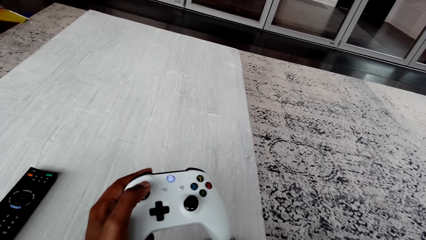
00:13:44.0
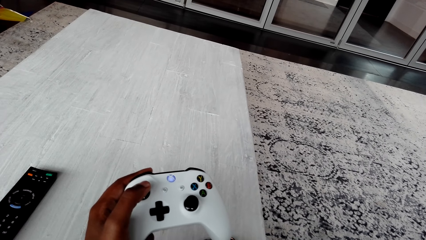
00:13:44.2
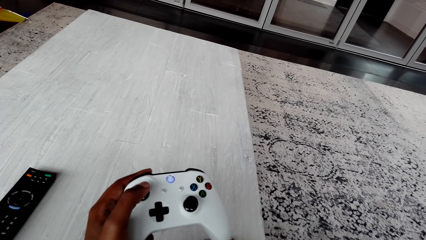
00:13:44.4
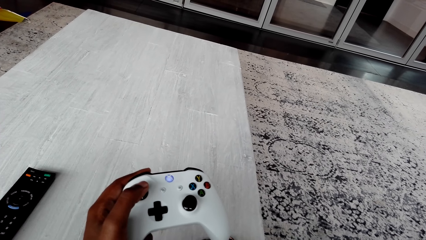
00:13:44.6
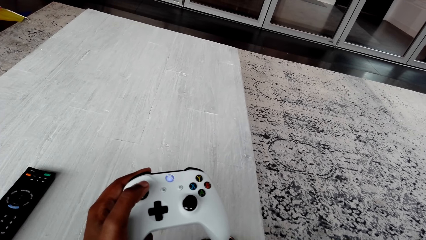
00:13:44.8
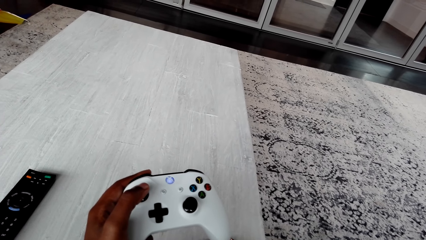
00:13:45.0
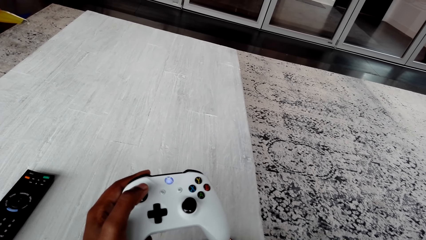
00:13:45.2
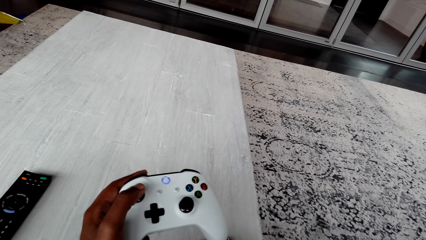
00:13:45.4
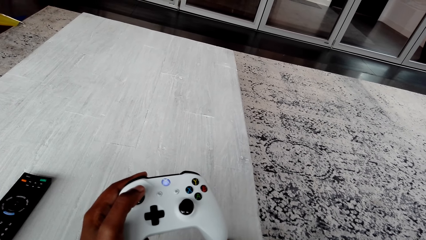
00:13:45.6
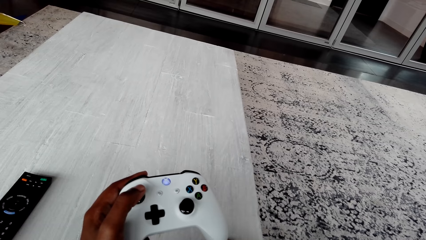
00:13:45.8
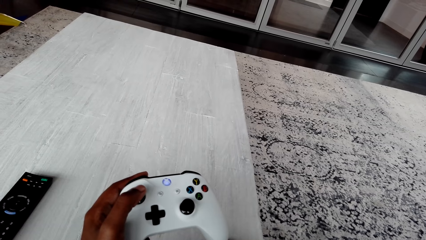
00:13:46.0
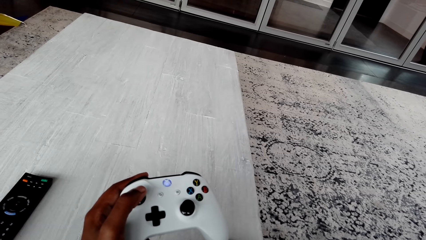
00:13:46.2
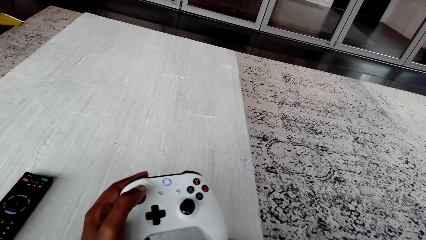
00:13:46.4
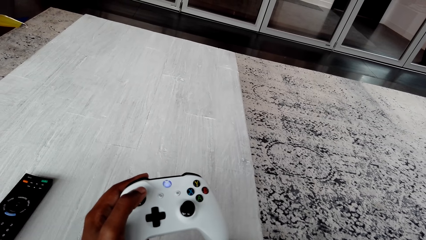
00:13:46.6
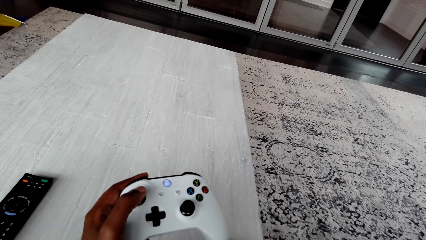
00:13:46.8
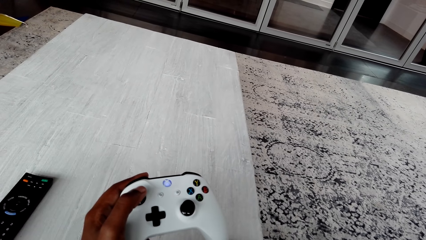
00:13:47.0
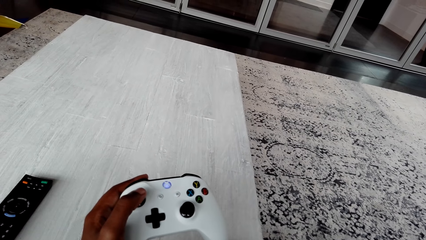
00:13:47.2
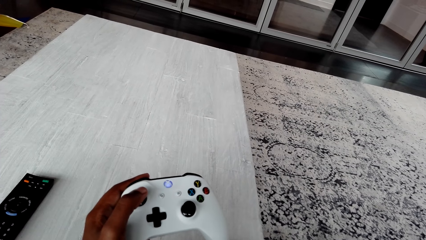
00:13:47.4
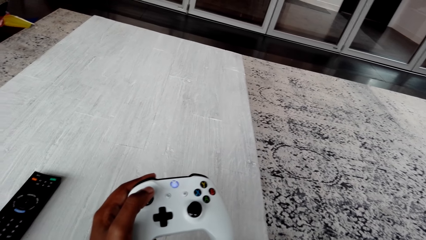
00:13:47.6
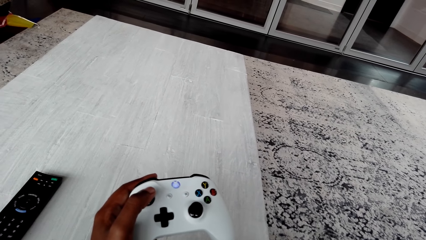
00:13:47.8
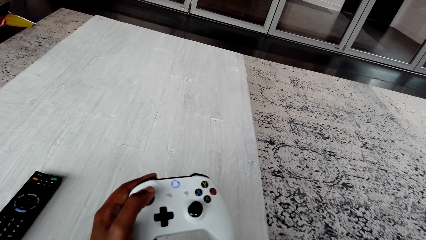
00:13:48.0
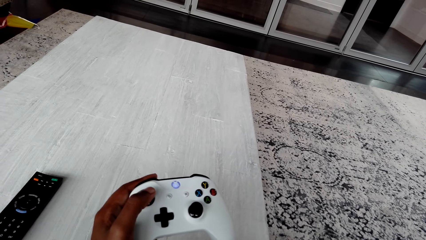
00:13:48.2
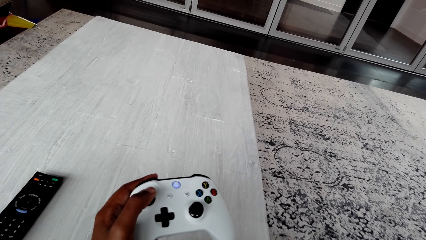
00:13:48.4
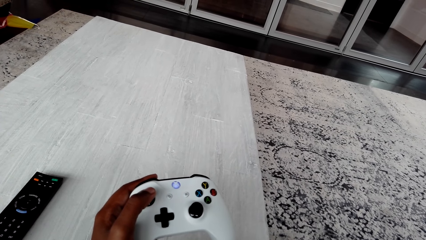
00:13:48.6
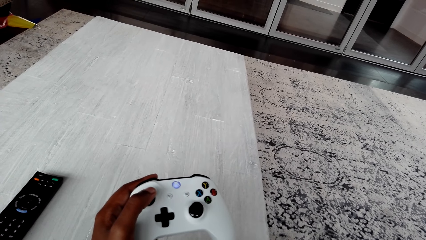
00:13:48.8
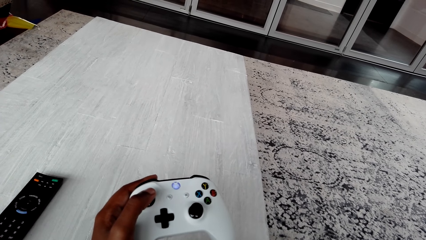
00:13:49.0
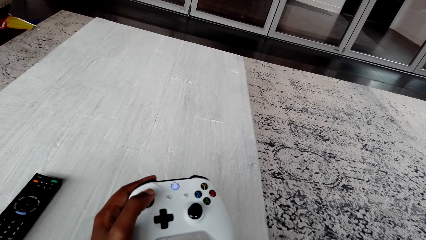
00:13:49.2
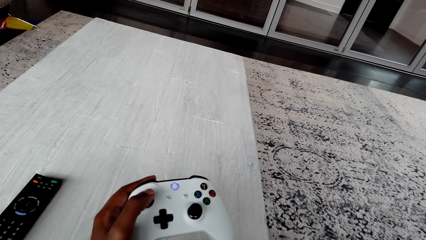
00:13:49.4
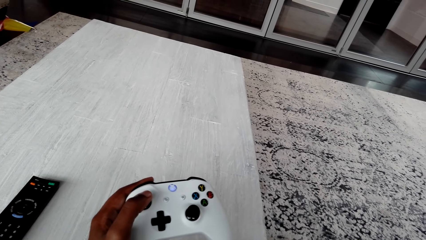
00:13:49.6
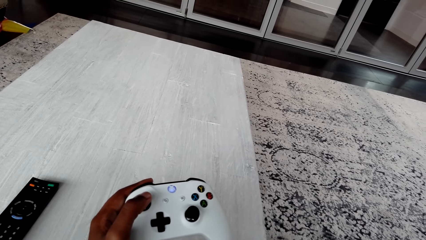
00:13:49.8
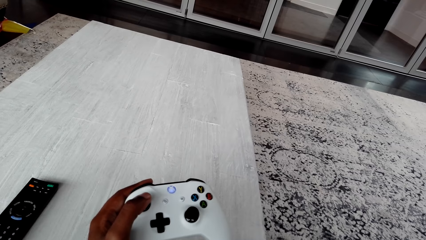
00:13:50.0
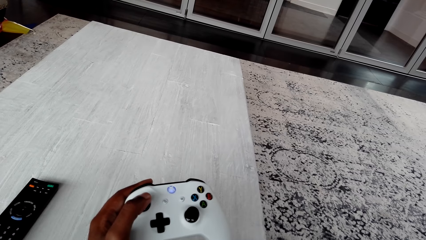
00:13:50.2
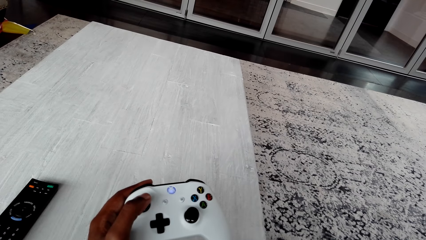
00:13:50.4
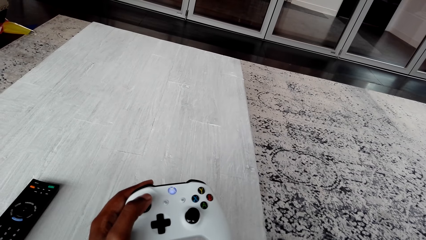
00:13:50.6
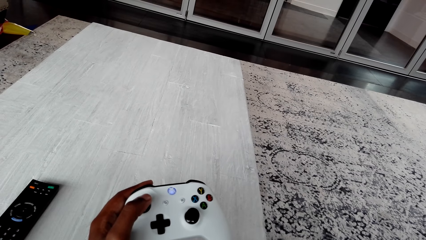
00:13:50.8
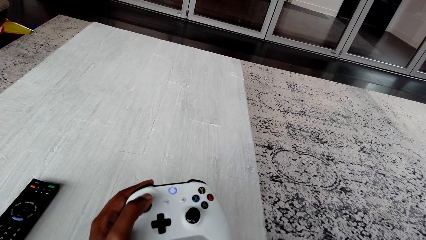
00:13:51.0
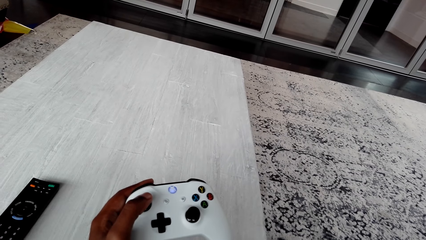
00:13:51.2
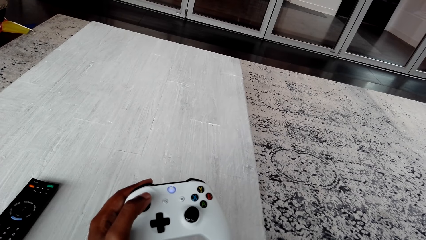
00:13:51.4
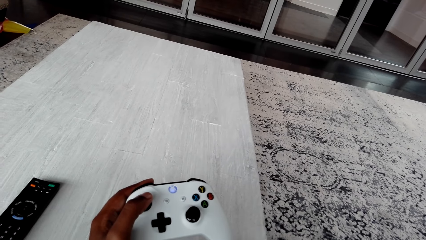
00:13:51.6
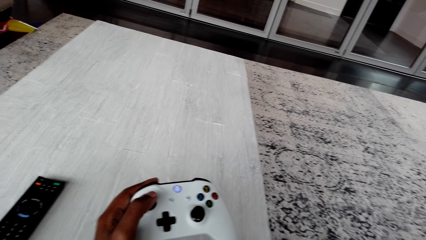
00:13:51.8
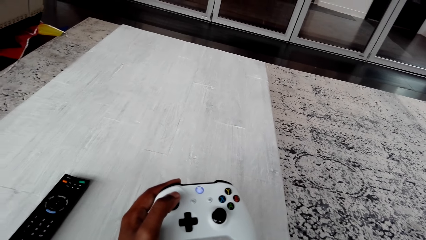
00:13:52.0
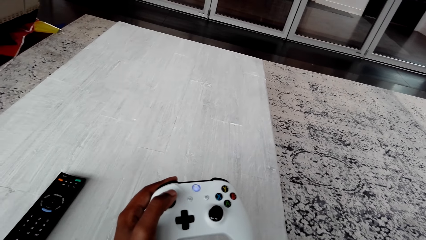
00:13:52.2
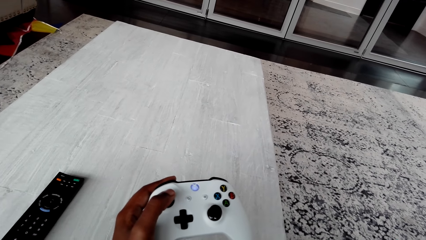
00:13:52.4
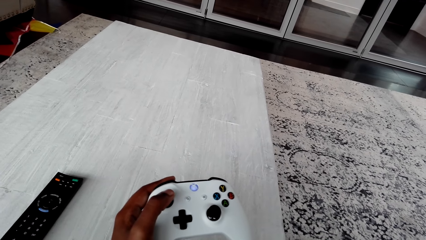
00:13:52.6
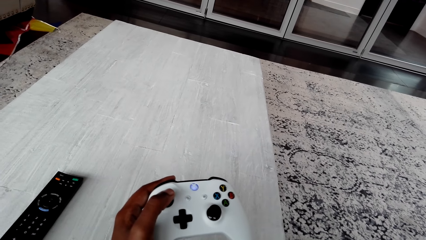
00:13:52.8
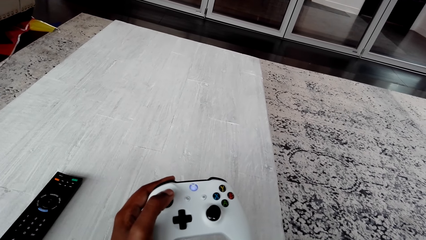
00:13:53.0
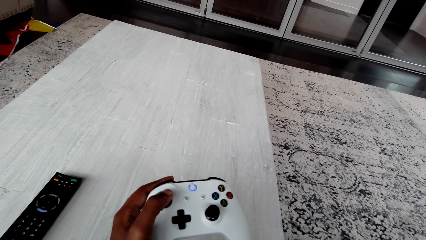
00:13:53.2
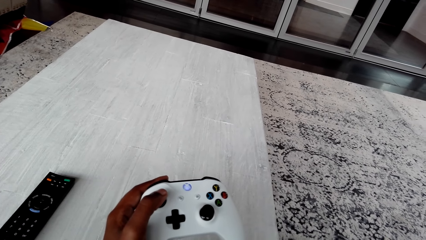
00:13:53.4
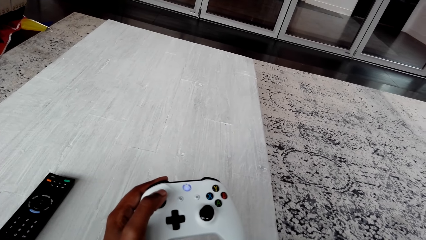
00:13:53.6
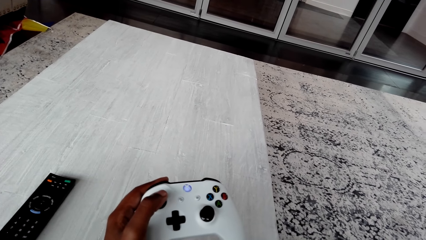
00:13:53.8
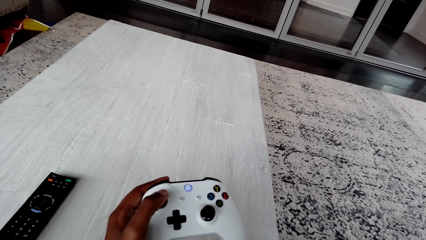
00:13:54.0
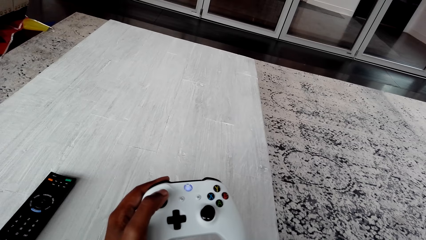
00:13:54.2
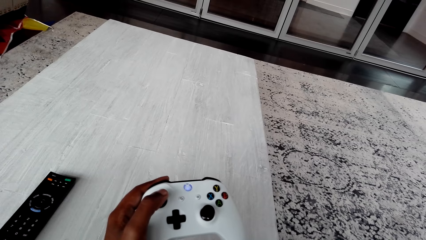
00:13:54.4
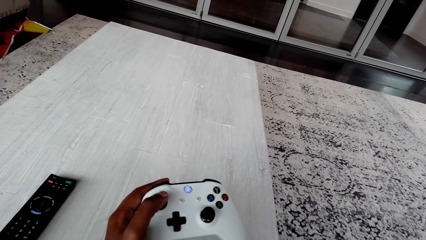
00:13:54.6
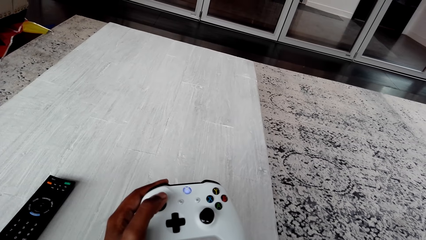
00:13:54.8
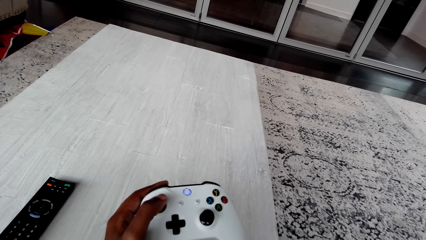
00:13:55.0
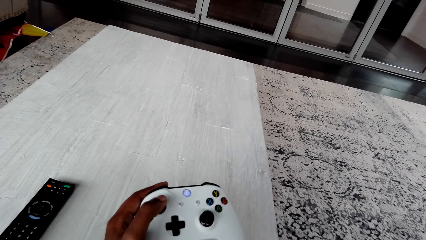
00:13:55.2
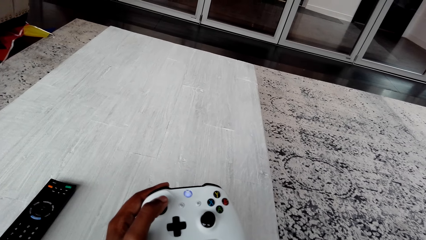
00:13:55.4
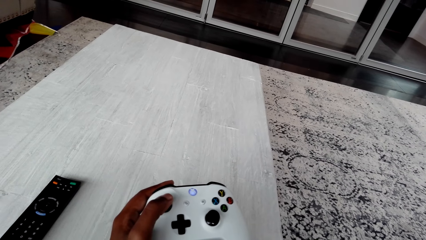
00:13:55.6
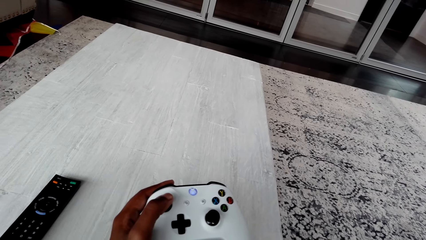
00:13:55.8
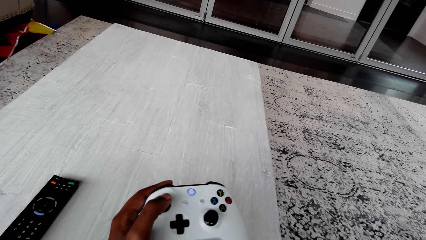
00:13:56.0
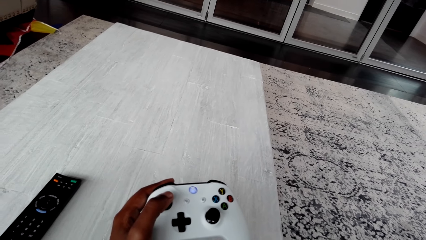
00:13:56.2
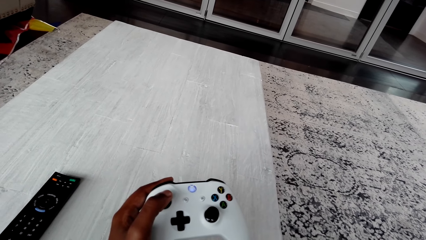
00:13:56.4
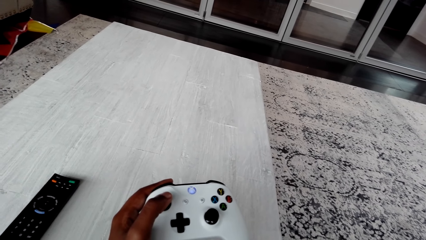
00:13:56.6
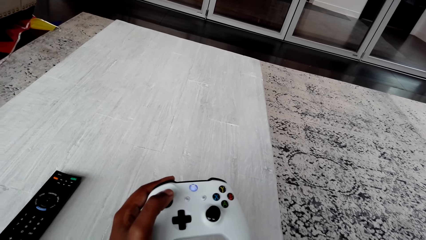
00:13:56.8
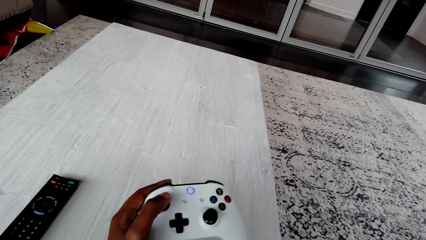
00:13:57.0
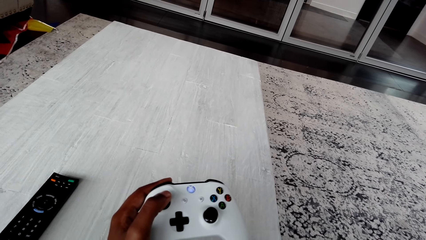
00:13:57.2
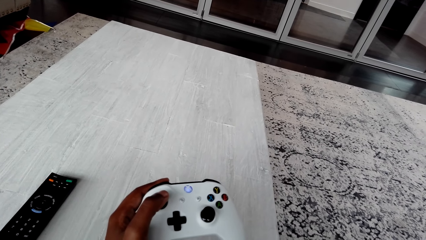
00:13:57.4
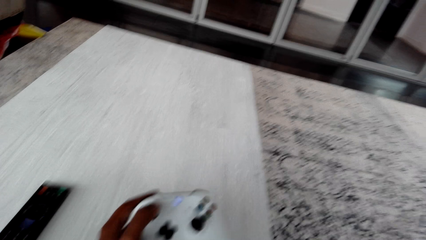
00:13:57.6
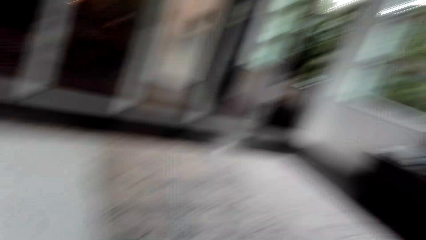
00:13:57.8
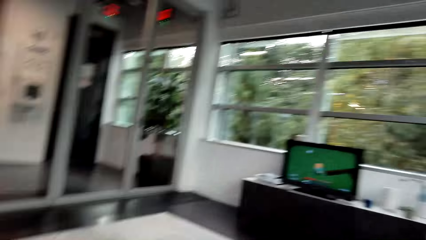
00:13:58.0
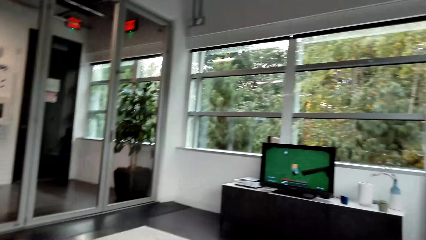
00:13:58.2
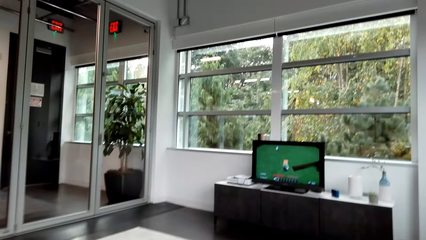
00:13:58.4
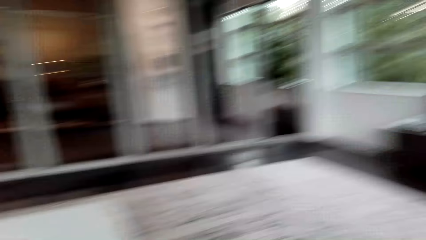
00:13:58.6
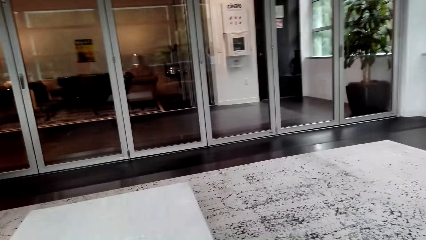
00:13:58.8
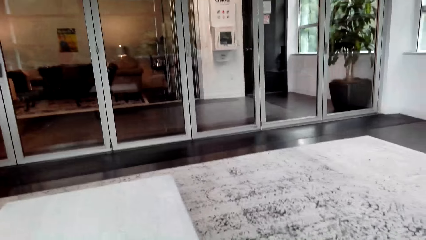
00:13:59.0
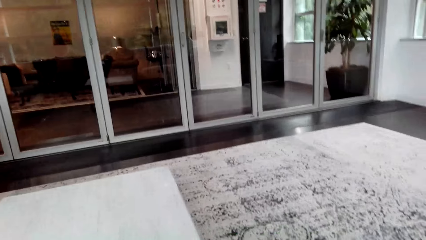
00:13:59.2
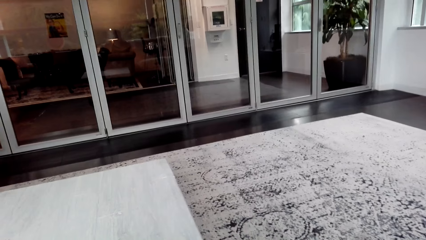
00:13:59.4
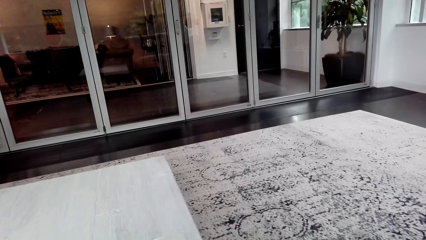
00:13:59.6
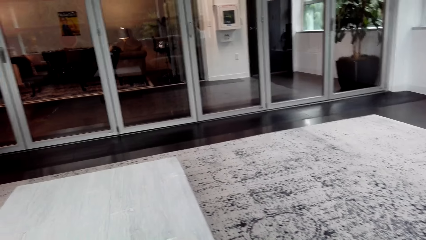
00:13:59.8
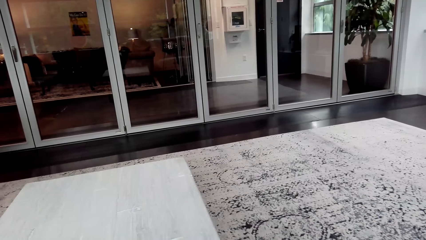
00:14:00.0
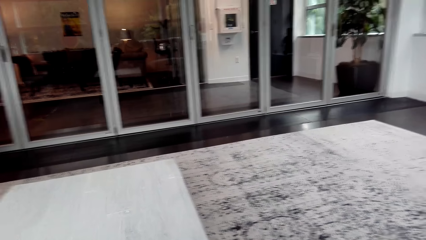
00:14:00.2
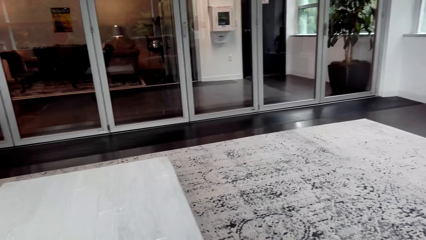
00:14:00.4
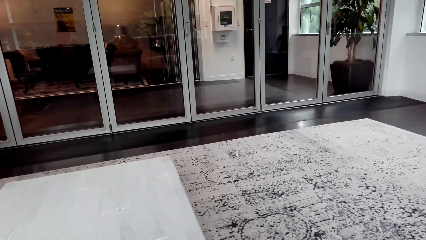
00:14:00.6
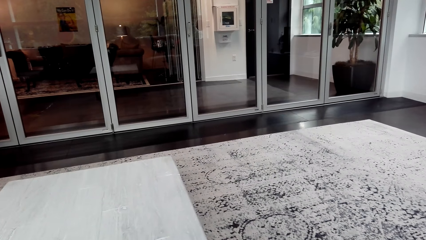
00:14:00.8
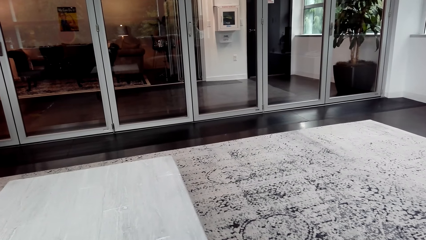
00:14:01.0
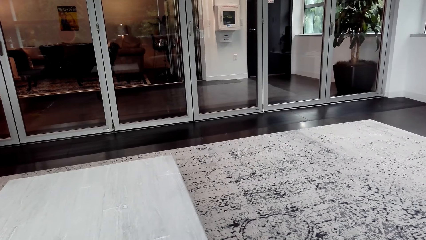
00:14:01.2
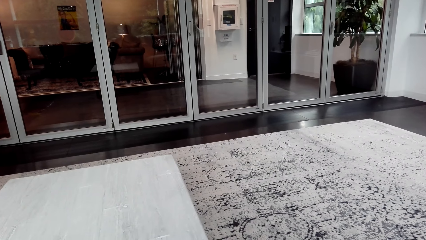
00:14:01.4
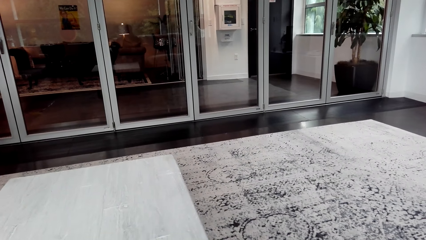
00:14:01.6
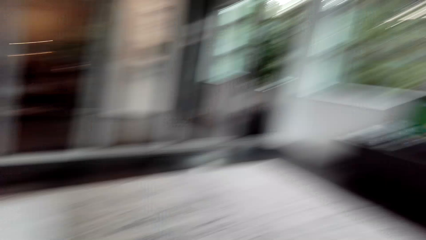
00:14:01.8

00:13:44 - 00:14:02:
The camera wearer plays a video game on a desktop. They look at the television. They look around. They look at the table.
